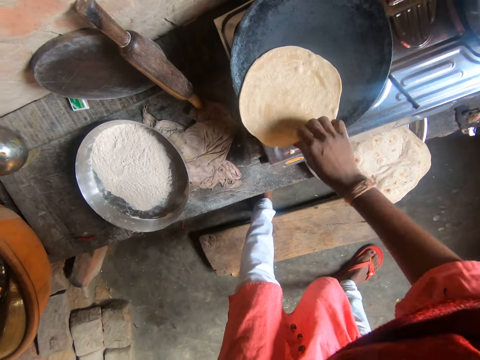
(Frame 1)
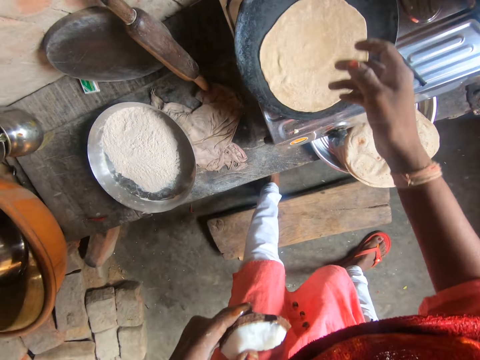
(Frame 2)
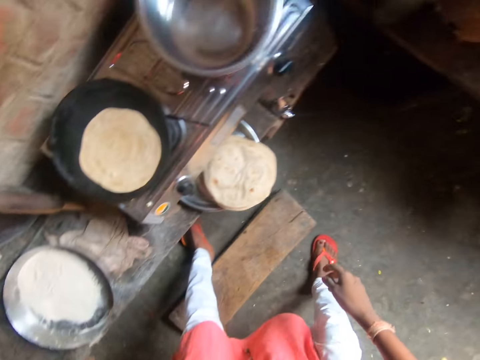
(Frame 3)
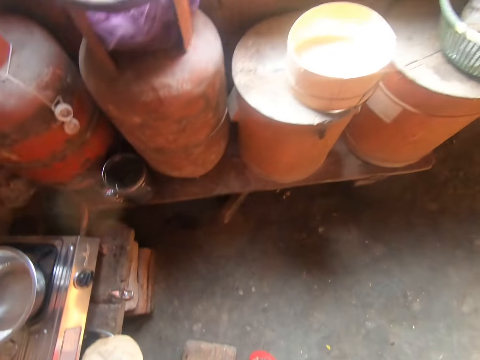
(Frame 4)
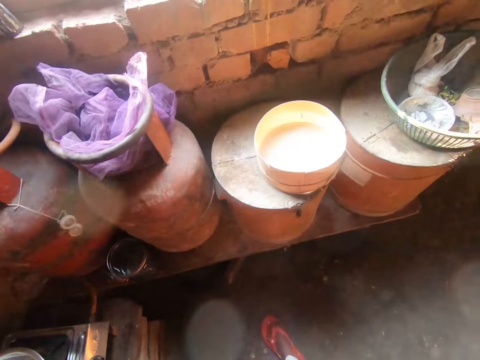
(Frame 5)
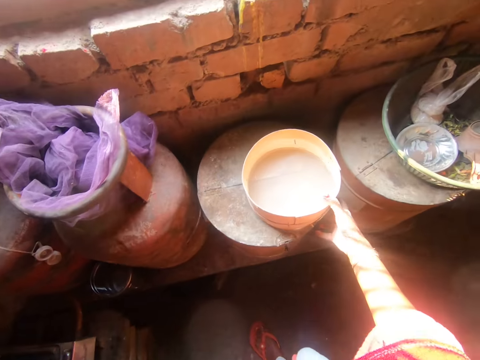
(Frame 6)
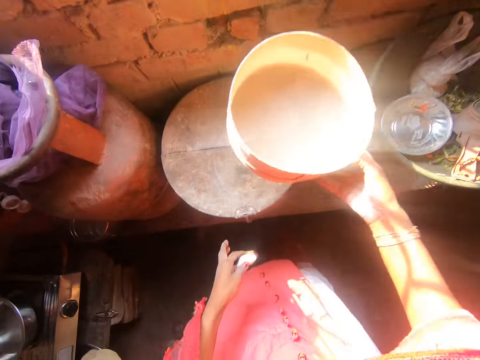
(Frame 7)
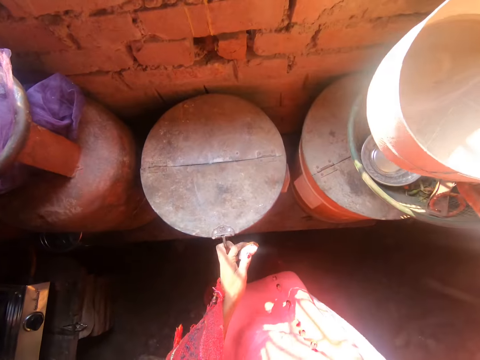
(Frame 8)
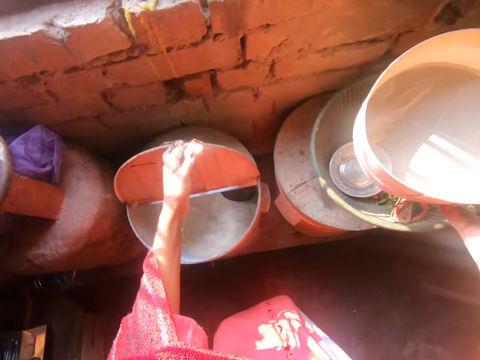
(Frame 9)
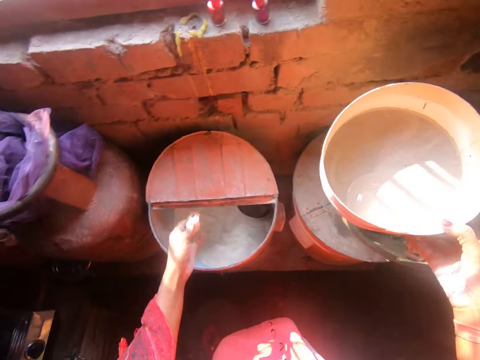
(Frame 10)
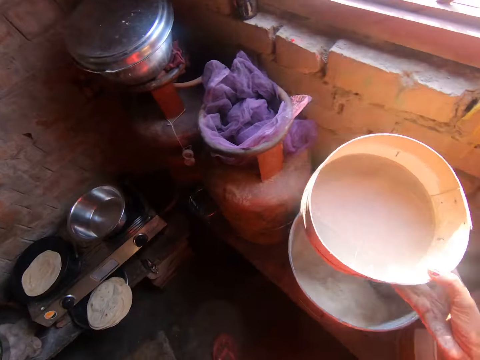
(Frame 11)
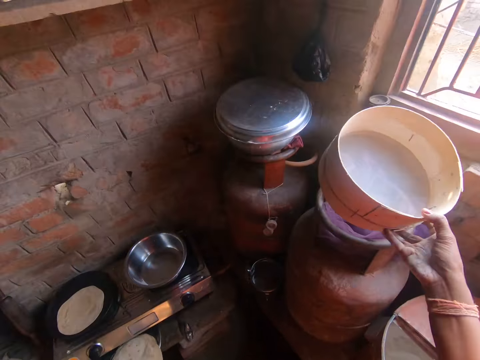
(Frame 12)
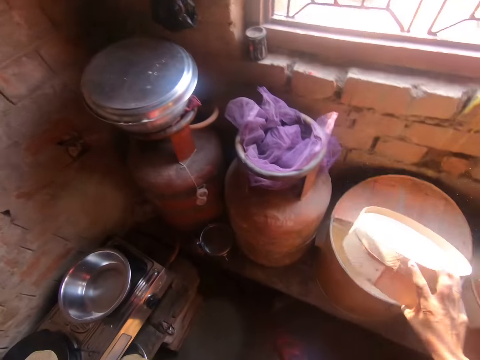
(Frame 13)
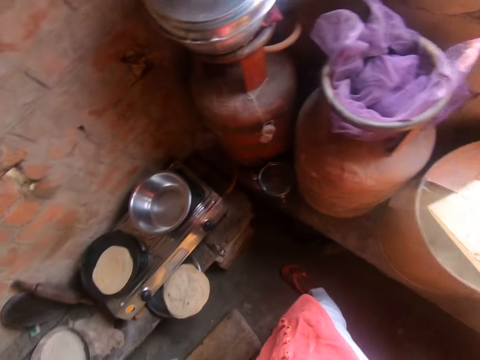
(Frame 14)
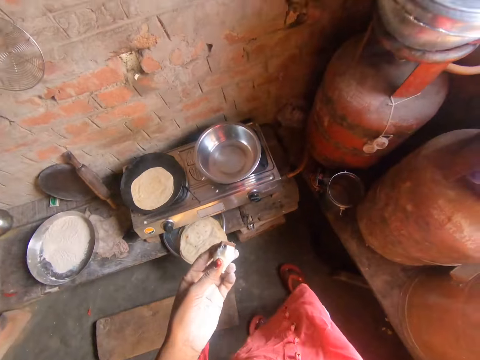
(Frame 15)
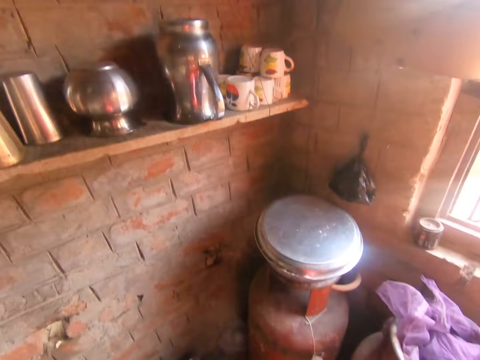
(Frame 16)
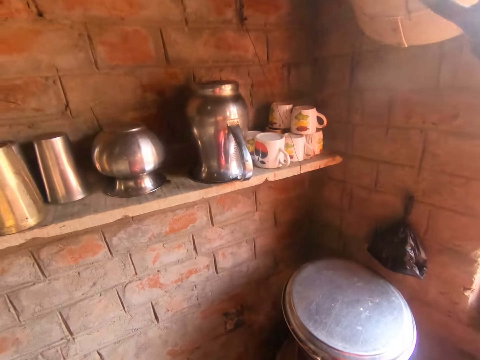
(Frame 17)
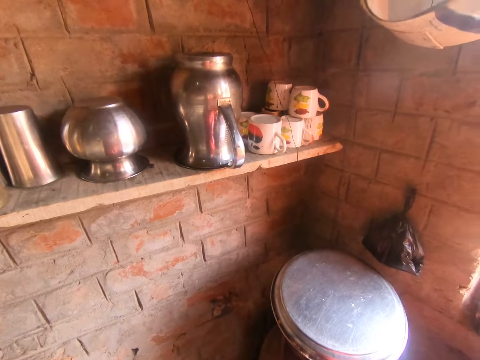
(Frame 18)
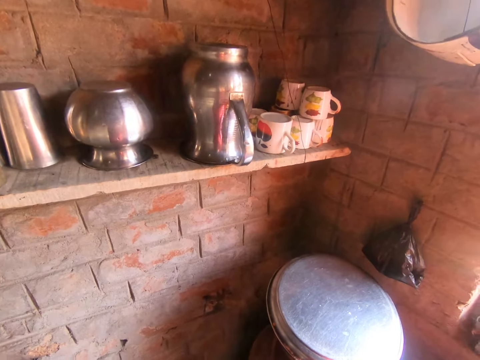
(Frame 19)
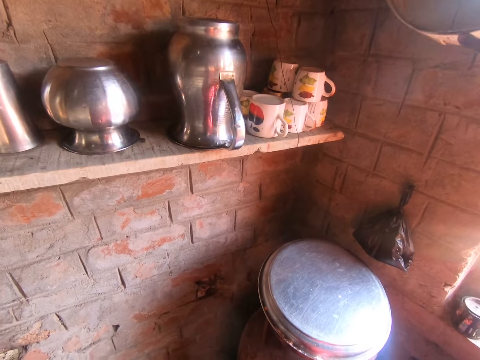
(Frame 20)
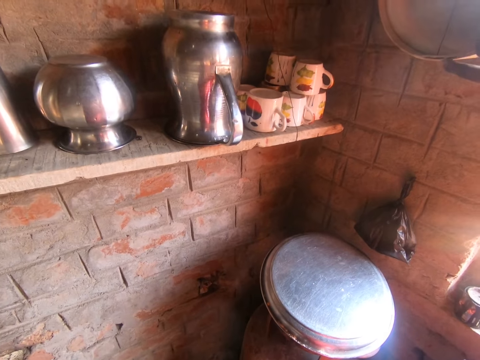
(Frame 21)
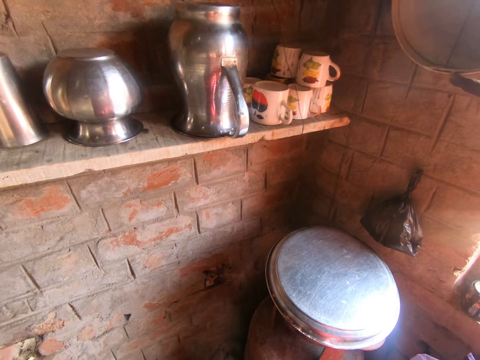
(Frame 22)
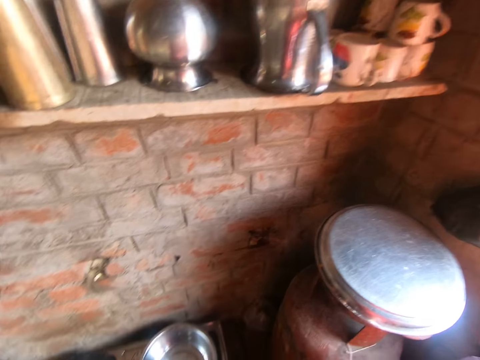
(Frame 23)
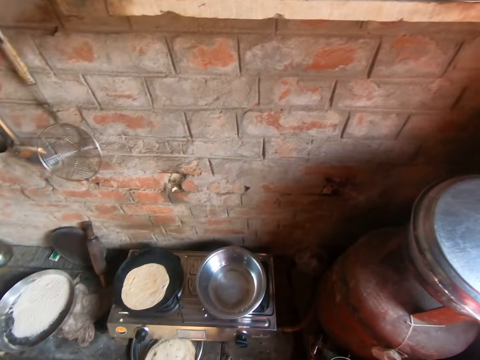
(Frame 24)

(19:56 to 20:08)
The camera wearer puts the sieve away. She lifts a bowl from a metal container on a wooden bench with her right hand. She opens the lid of the metal container with her left hand. She turns over the bowl with her right hand. She eats the coconut with her left hand. She hangs the bowl on a nail on the wall.

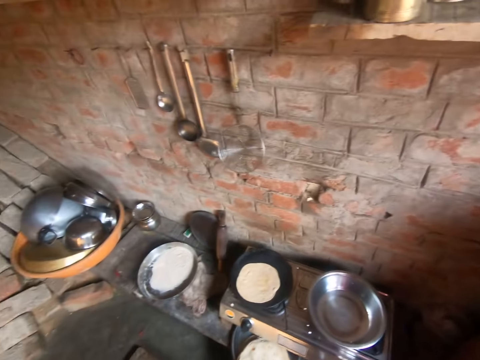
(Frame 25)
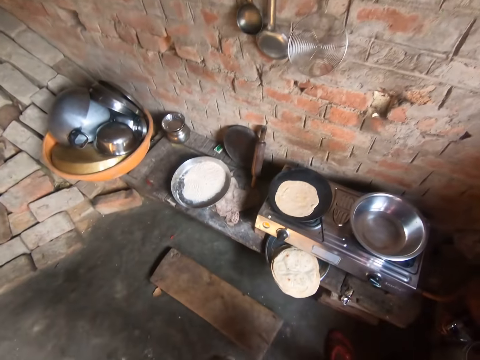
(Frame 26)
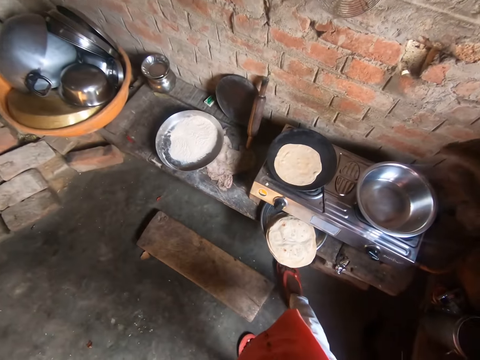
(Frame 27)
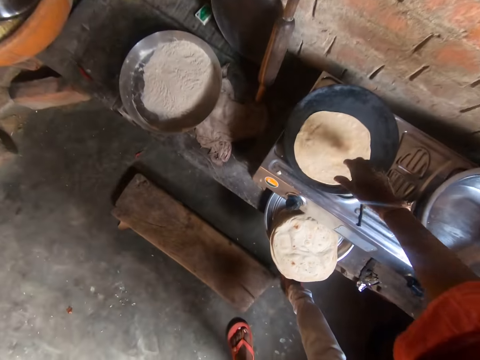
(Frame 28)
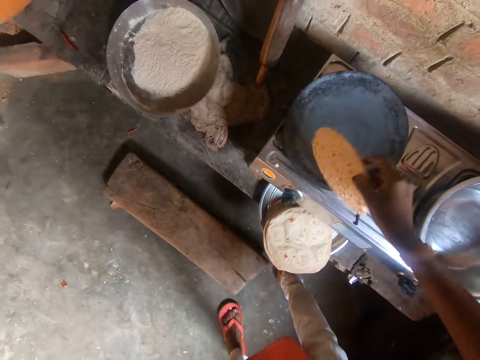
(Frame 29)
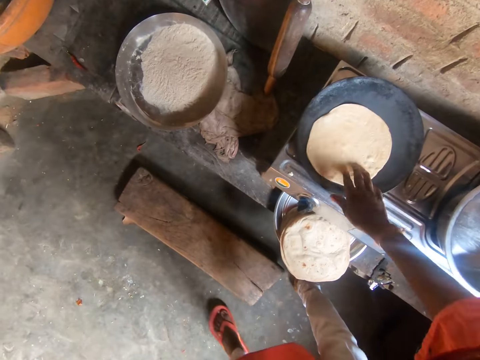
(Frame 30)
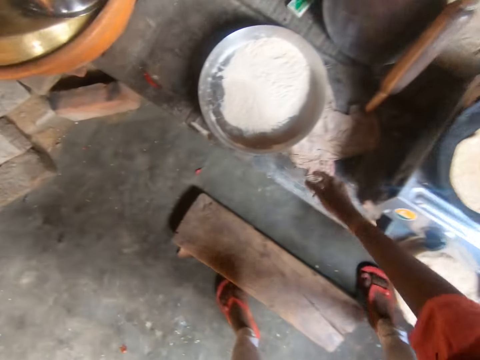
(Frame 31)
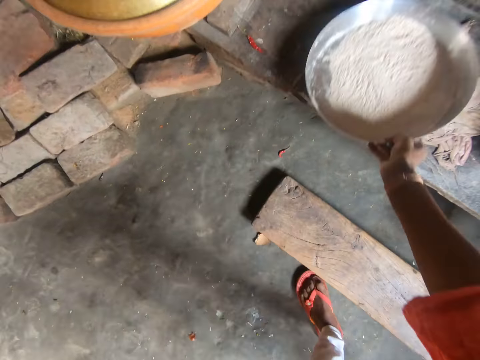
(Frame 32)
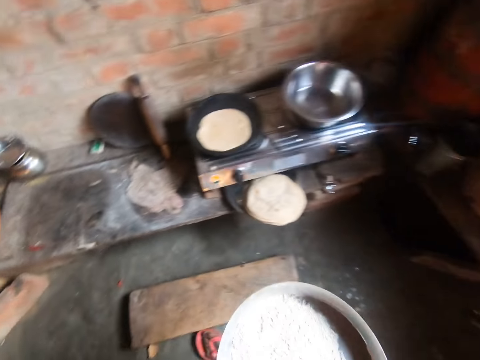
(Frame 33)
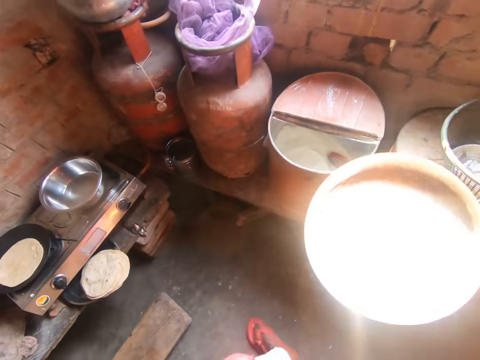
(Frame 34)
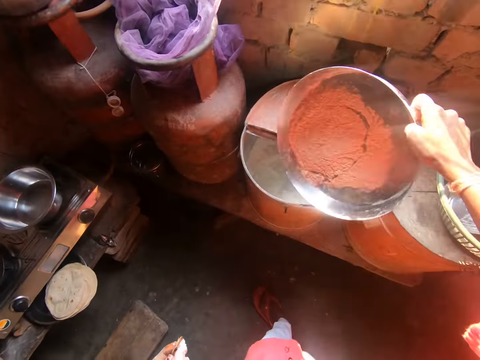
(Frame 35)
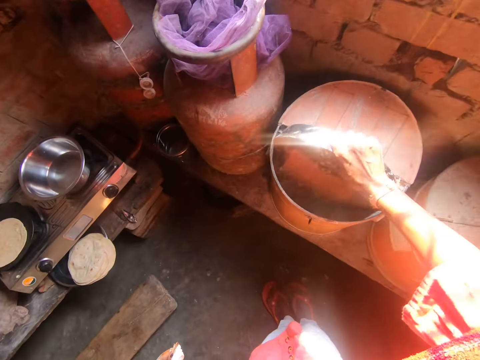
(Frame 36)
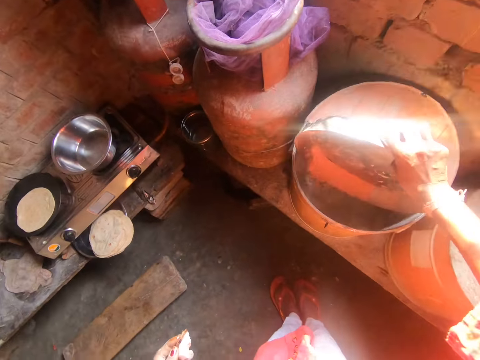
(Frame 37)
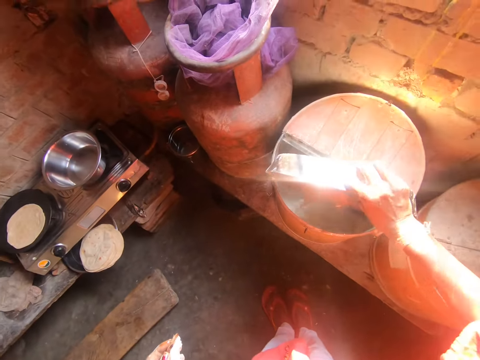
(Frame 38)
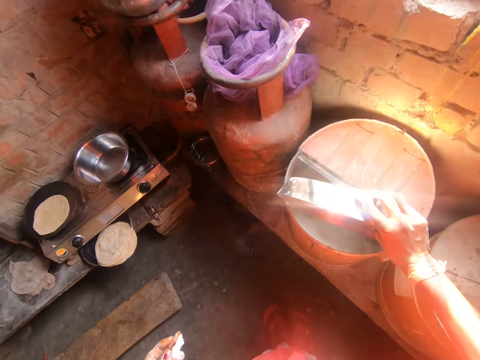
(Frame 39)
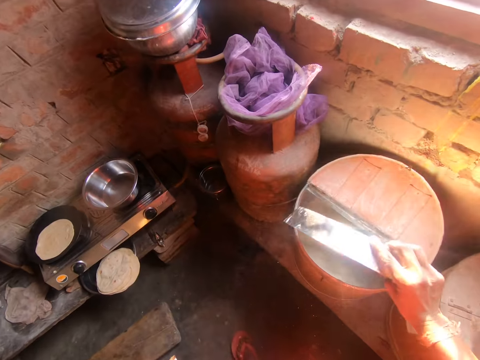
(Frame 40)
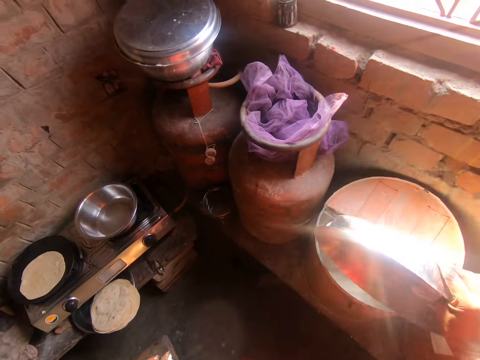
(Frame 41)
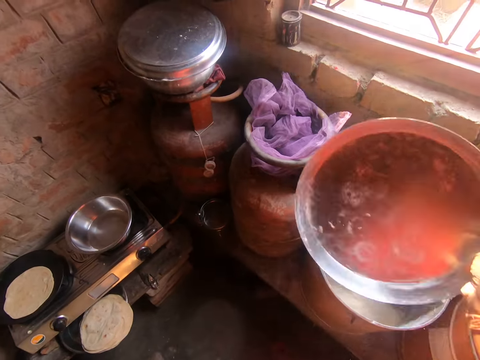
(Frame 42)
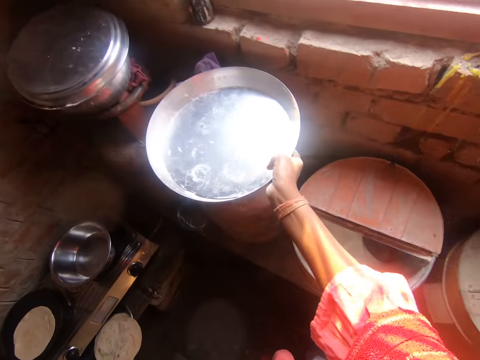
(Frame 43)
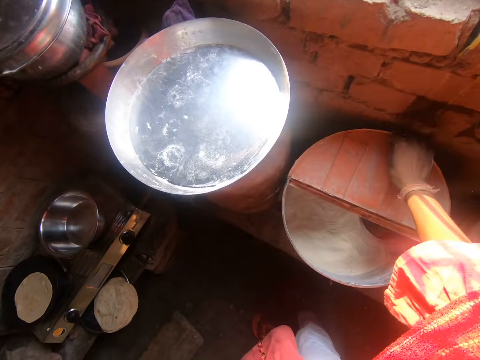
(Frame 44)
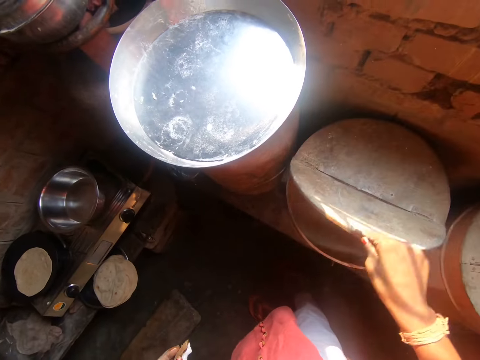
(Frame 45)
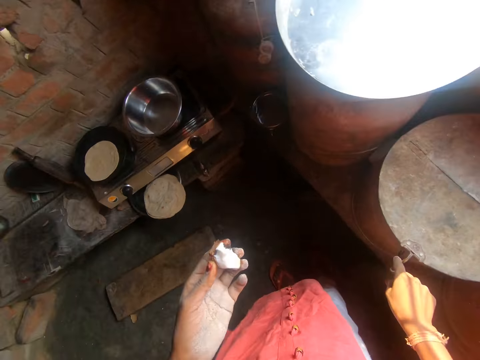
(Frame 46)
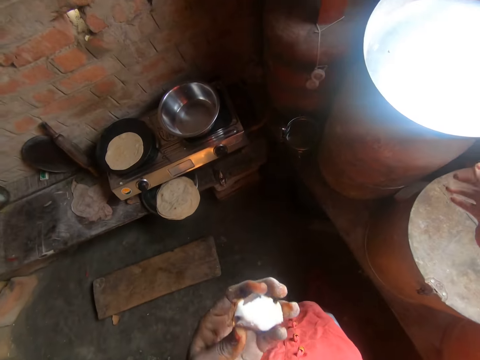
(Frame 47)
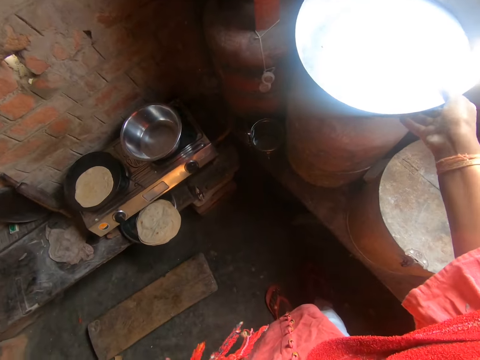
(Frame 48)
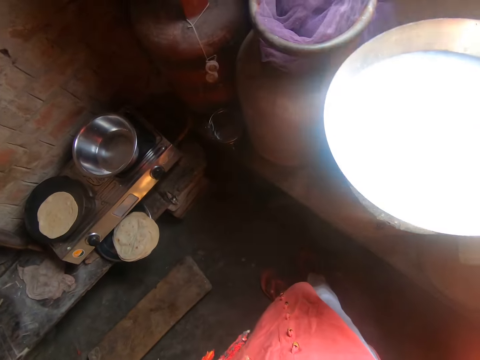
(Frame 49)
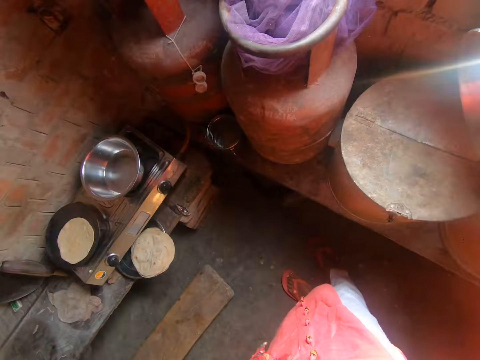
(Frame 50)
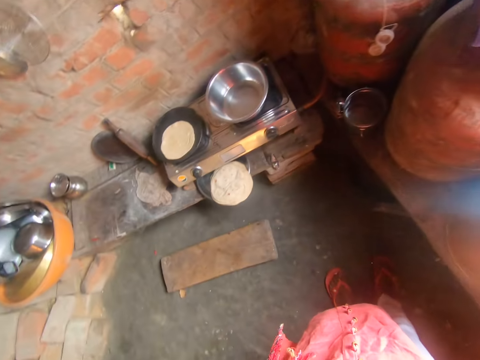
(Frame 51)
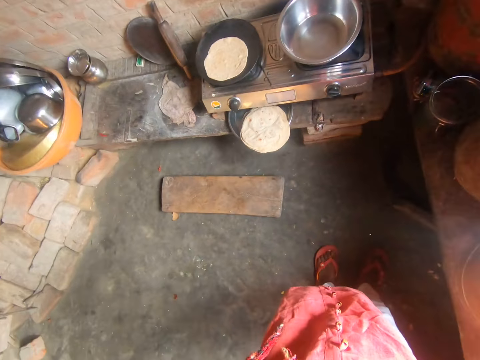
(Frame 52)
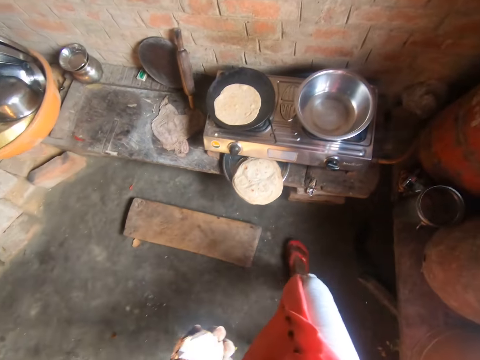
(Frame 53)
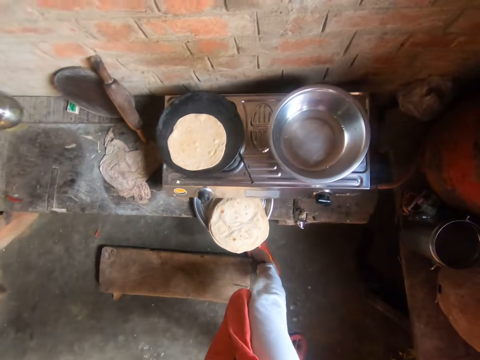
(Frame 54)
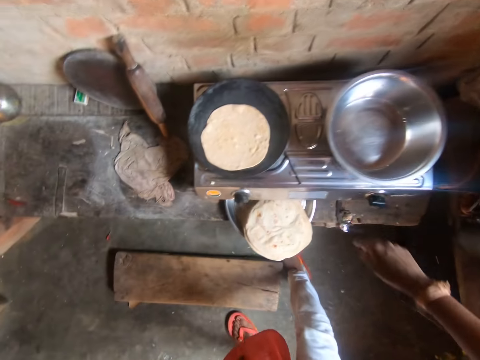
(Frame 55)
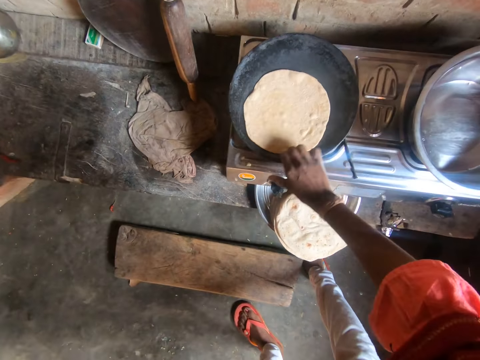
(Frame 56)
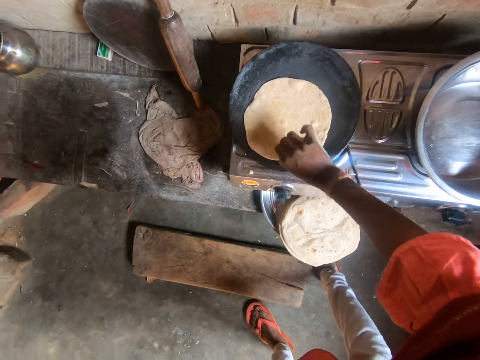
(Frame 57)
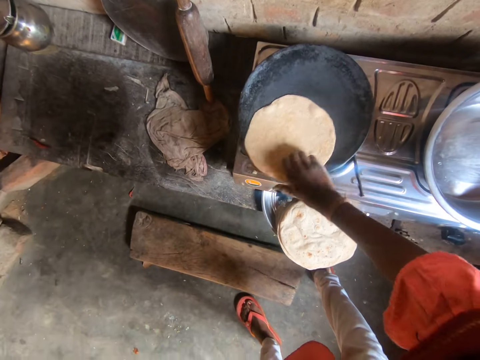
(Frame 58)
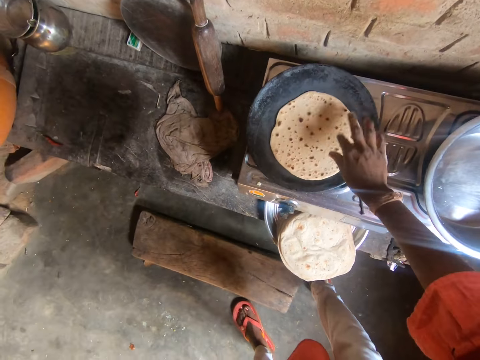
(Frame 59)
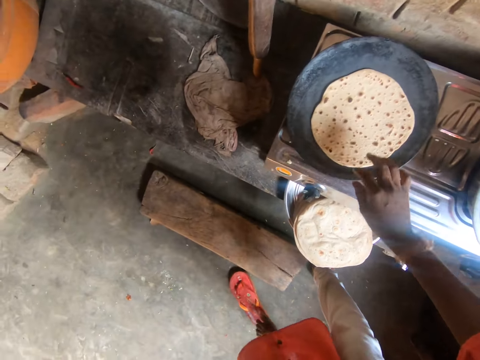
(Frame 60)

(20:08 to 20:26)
The camera wearer checks the chapatti. She moves around the second flattened roti on the iron flat pan with her right hand. She carries the first metal tray with her right hand. She pours the flour in the first metal tray into the metal container with her right hand. She places the first metal tray on a gas cylinder with her right hand. She closes the lid of the metal container with her right hand. She eats the coconut with her left hand. She lifts the first metal tray from the gas cylinder with her right hand. She turns over the first metal tray on the metal container with her right hand. She flips over the second flattened roti on the iron flat pan with her right hand.
